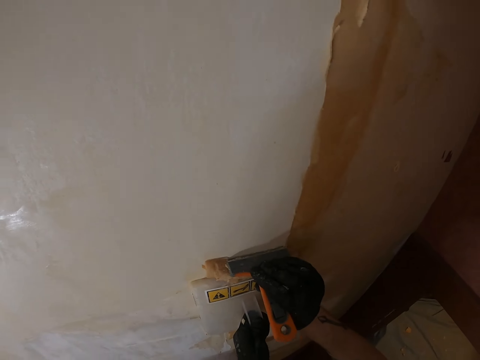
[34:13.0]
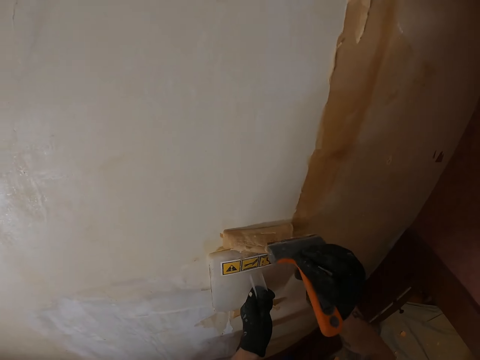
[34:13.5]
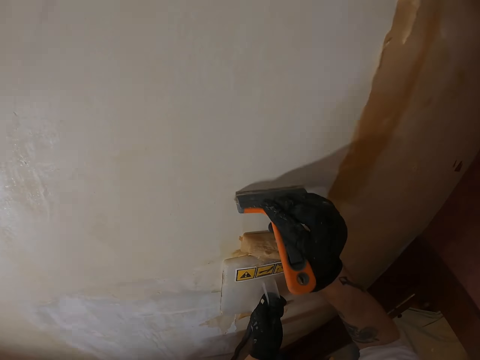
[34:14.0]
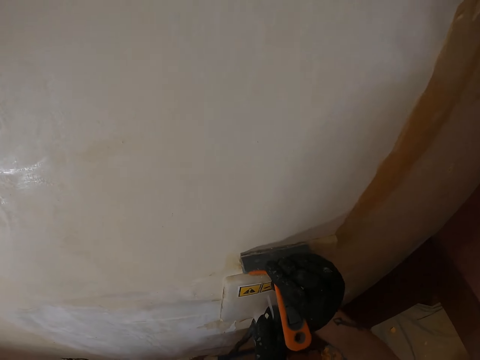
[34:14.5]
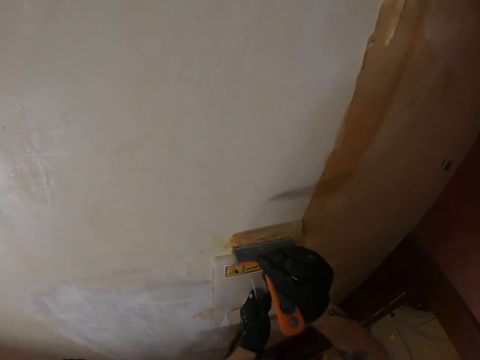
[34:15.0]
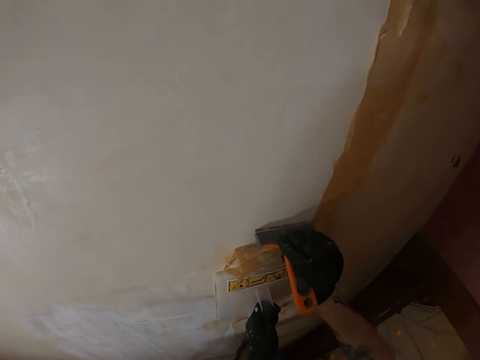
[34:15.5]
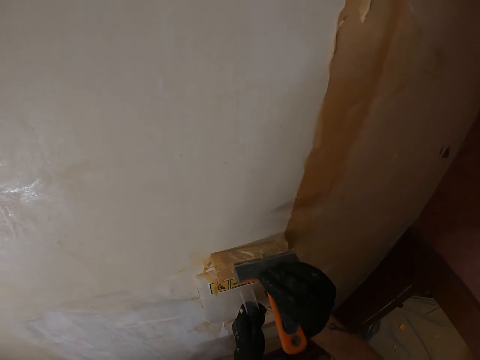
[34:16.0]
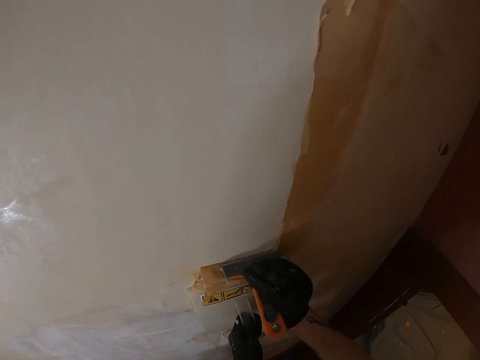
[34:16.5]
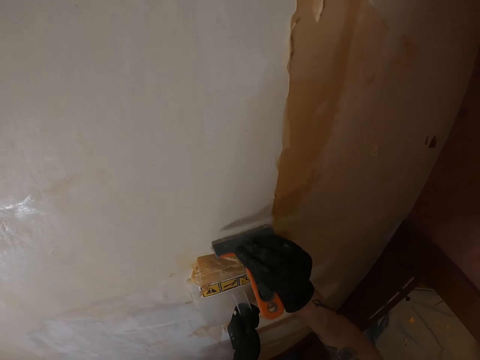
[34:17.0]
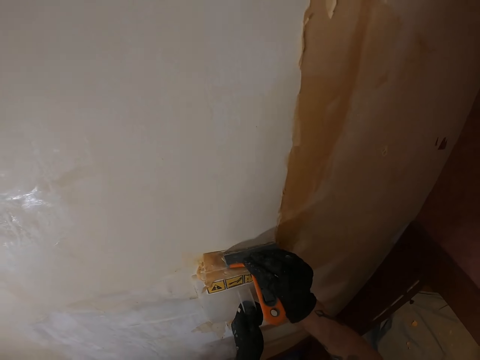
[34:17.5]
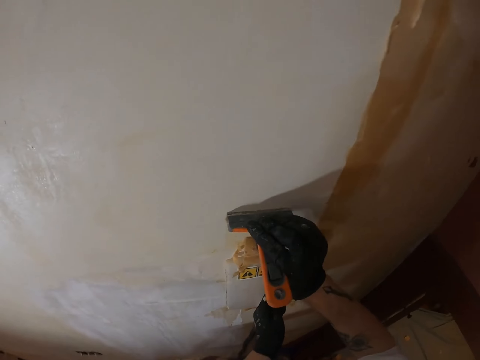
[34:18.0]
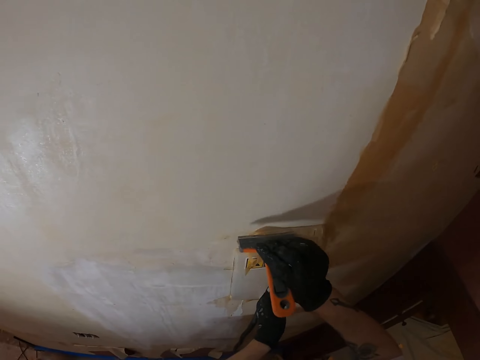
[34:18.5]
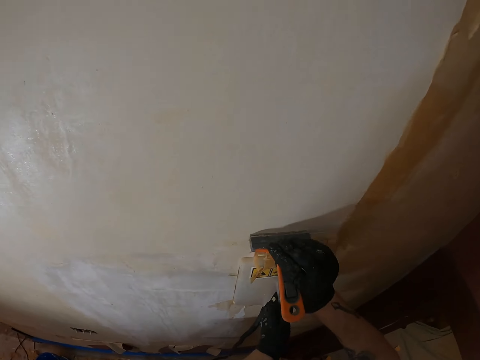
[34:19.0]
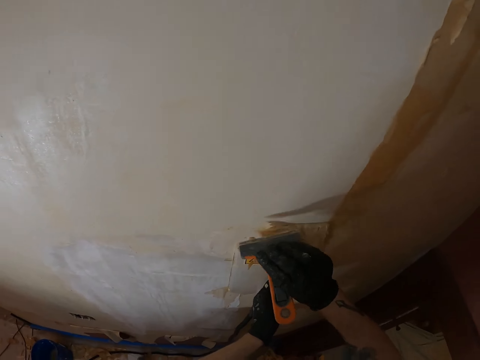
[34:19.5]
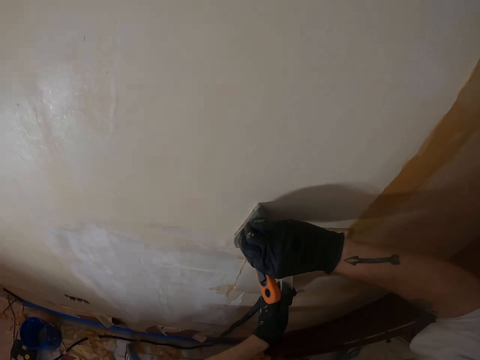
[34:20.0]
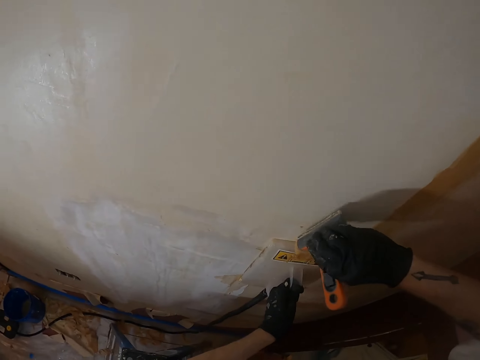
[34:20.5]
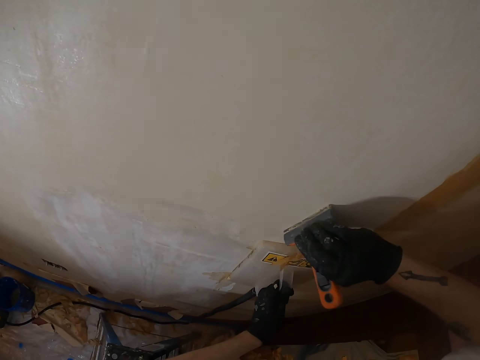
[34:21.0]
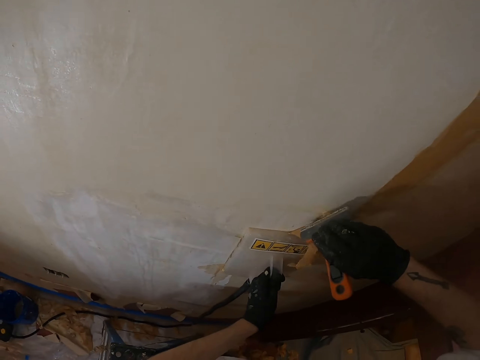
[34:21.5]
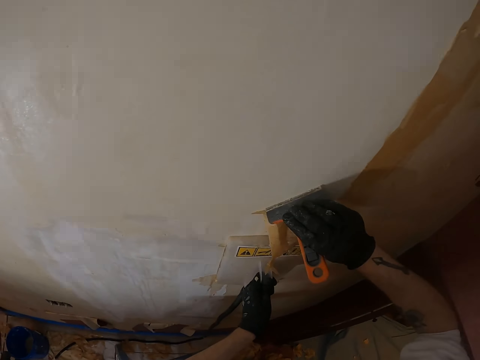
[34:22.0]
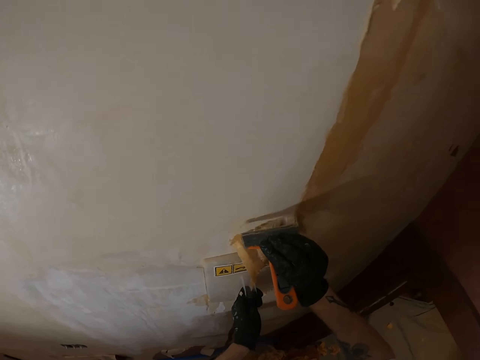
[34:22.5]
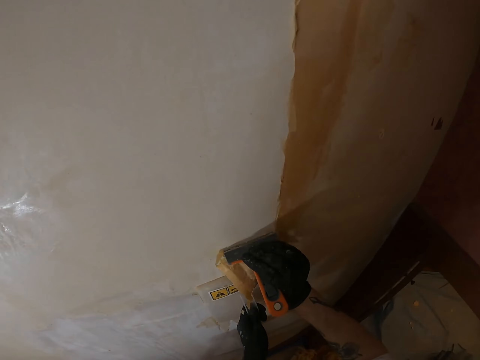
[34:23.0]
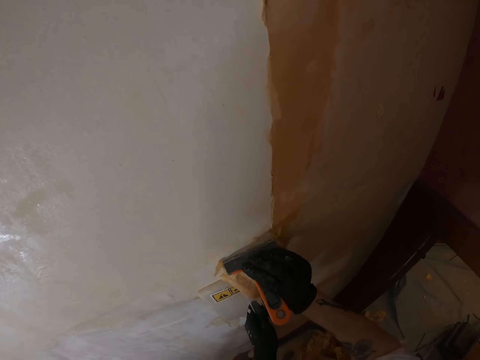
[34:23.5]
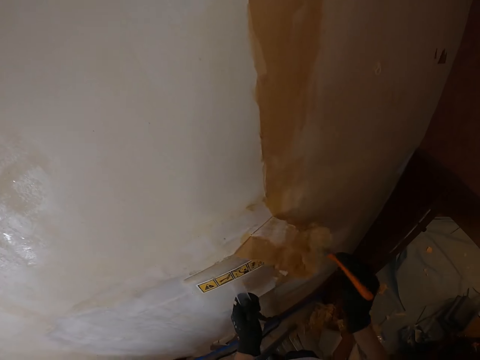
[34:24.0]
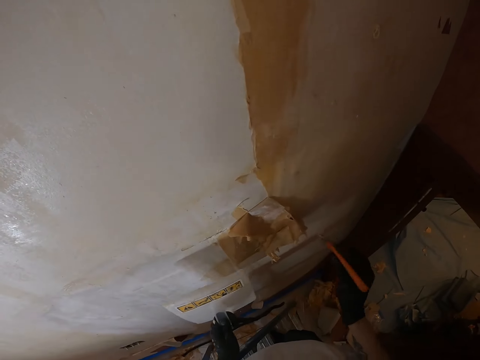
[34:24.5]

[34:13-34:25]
The camera wearer removes the plastic float from the wall.

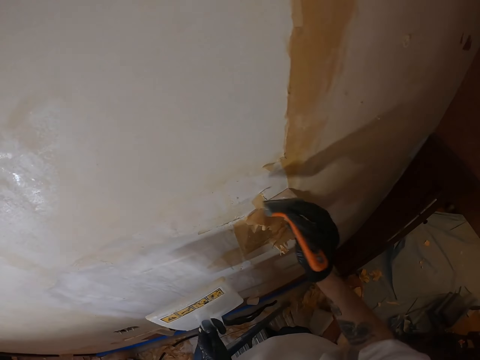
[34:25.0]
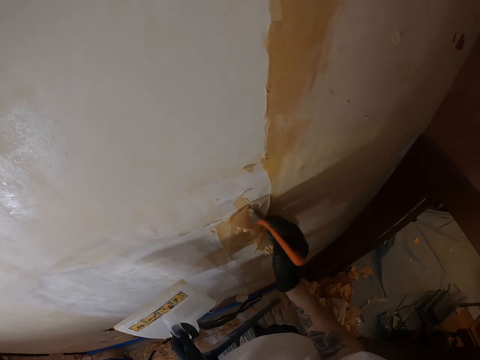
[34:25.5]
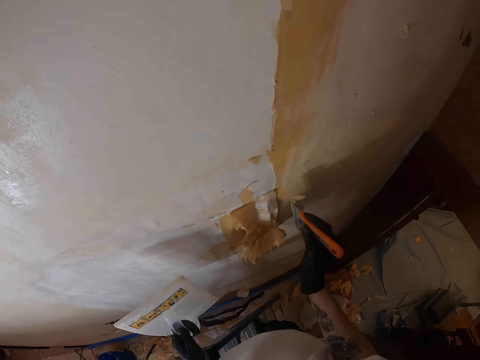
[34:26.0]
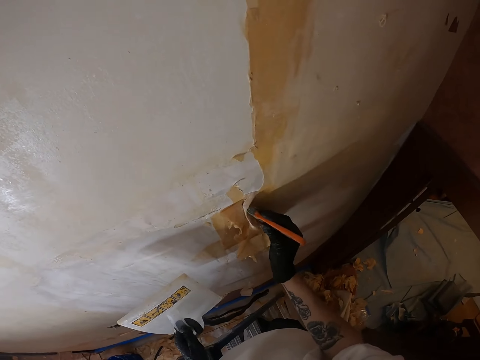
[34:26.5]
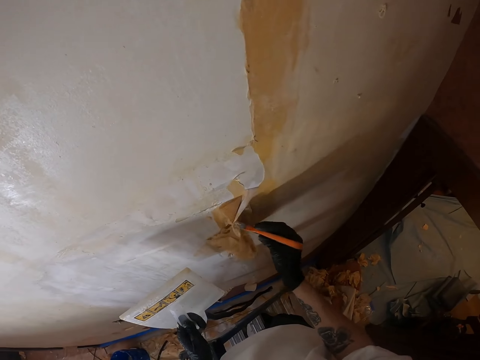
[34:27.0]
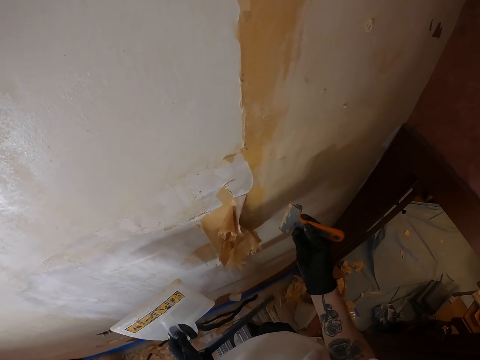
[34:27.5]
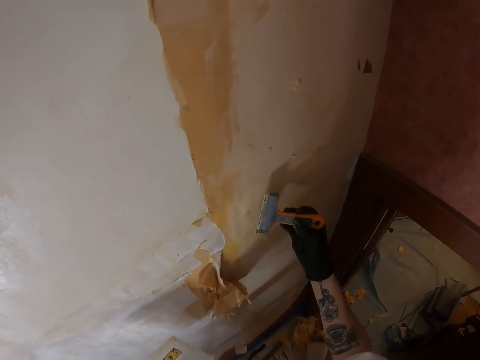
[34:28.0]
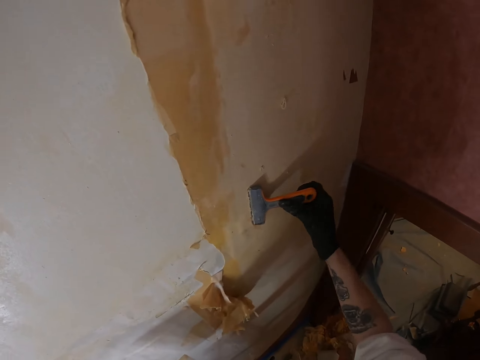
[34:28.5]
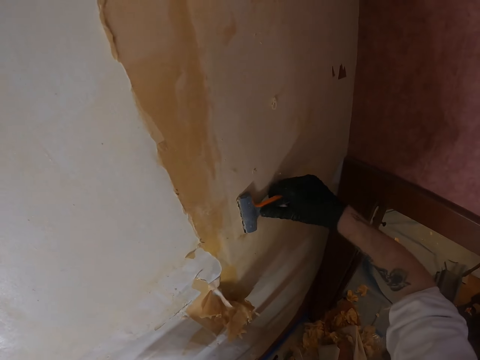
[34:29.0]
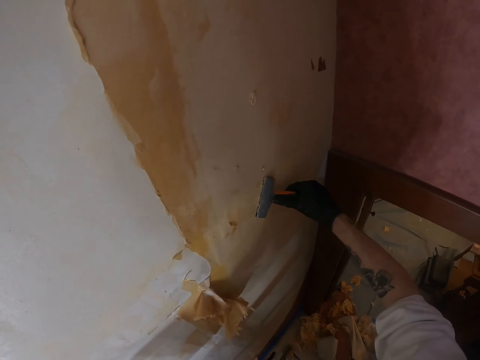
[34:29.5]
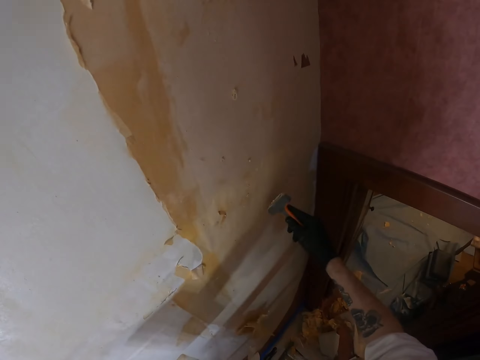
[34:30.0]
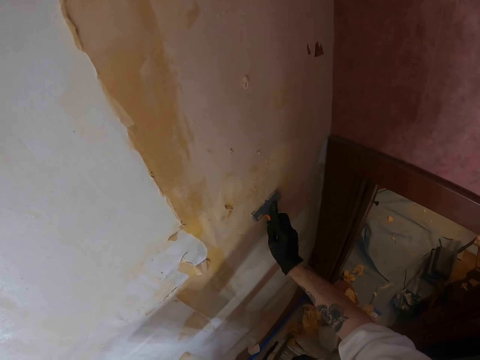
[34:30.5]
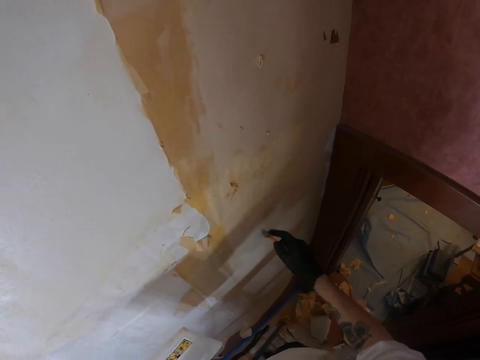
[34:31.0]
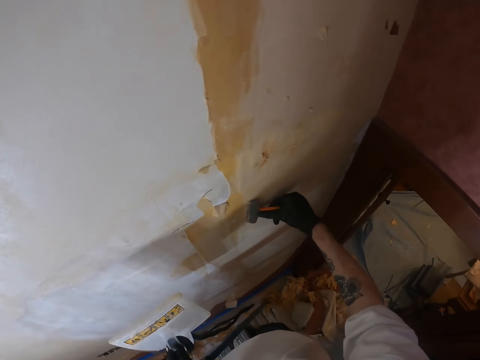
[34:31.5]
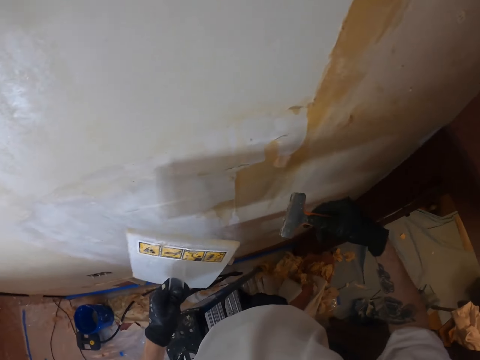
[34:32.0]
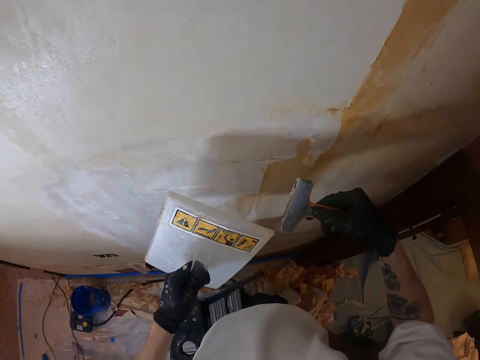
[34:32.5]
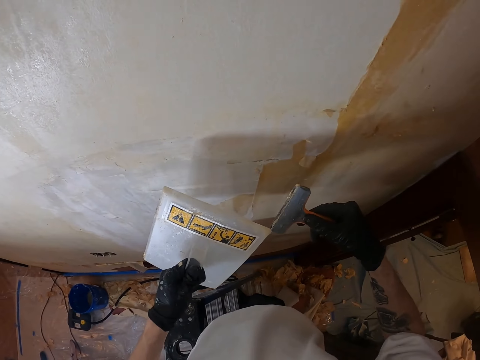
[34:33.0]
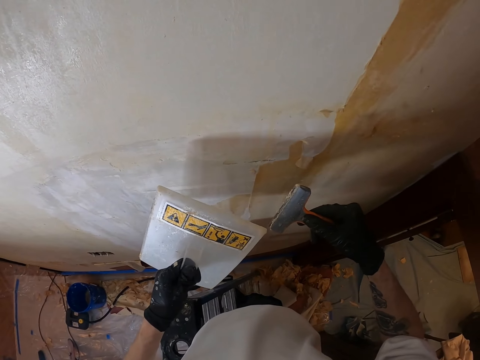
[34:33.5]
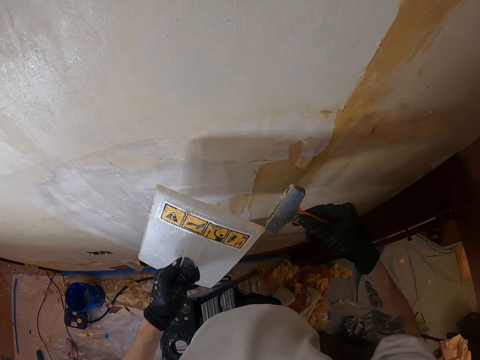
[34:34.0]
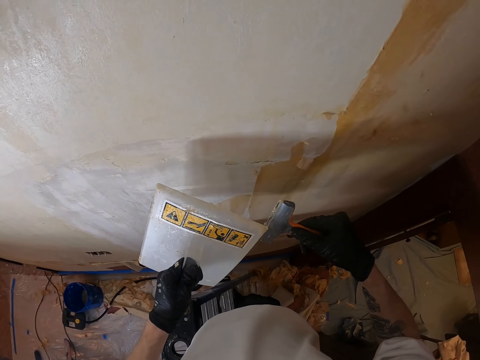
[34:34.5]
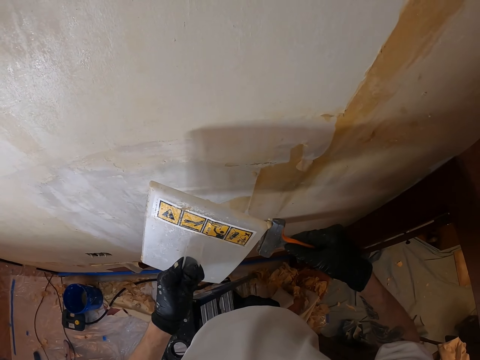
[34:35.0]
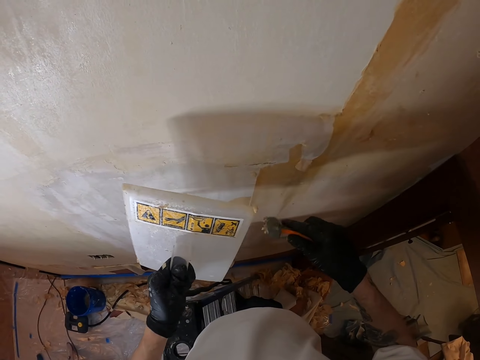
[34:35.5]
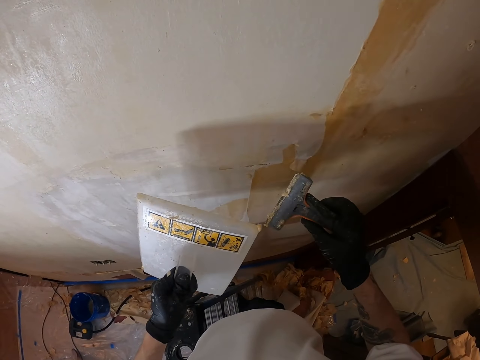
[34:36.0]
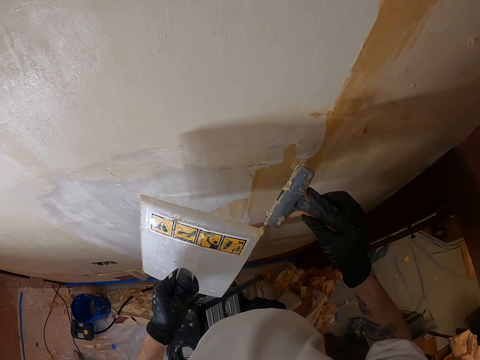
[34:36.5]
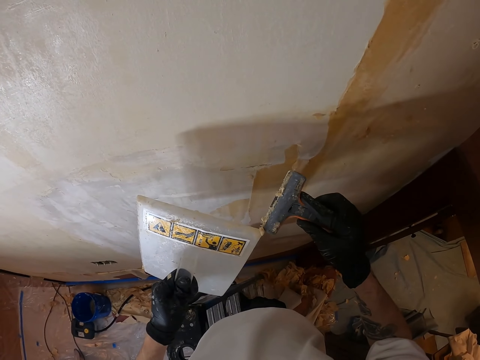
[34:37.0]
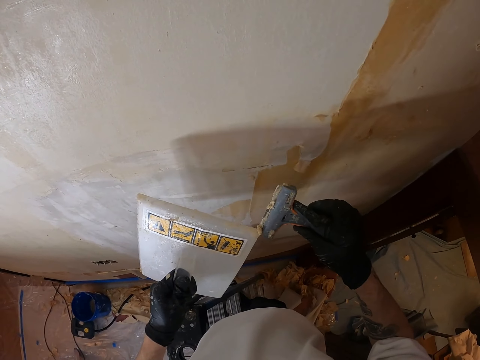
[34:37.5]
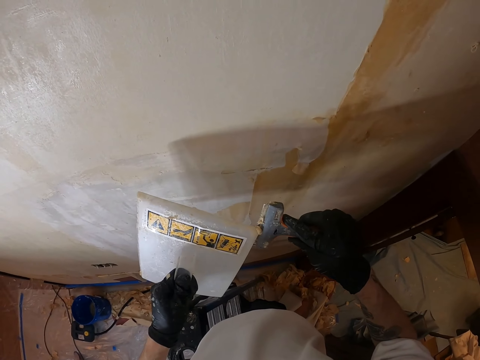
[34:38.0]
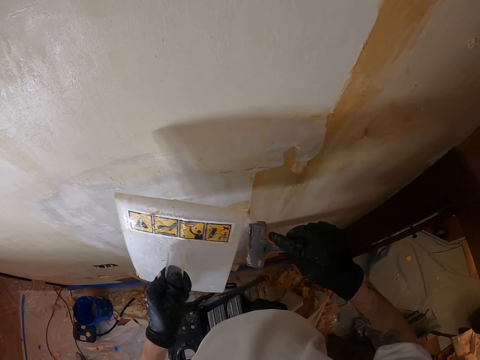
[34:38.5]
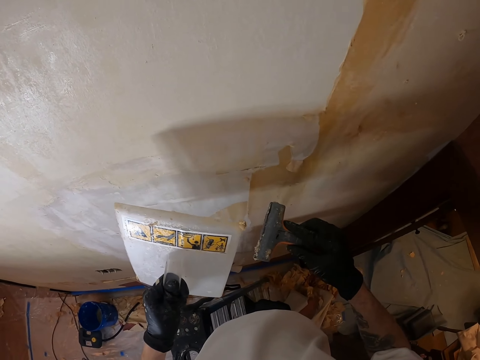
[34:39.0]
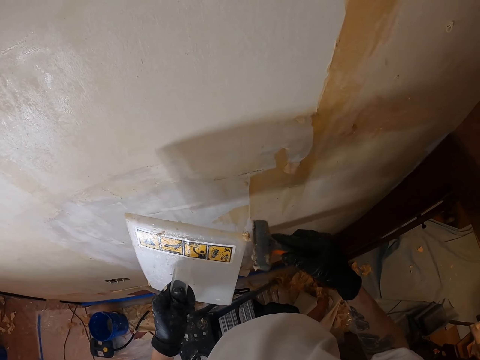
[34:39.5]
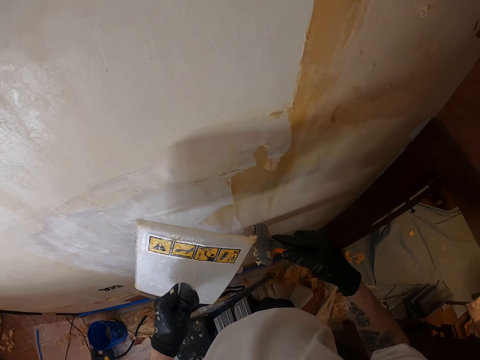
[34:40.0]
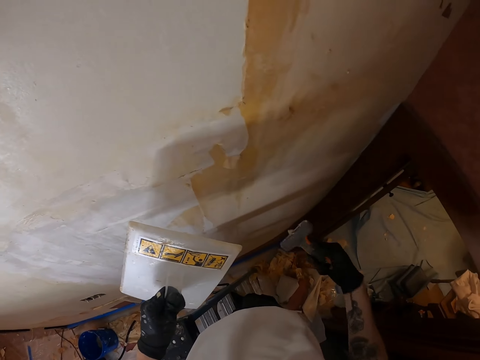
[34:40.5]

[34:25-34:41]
The camera wearer lifts the right hand. They remove paint from the wall with a scraper. They lift the right hand. They rub the scraper on the wall. They polish the wall. They lift both hands. They remove paint from the scraper. They move both hands.
